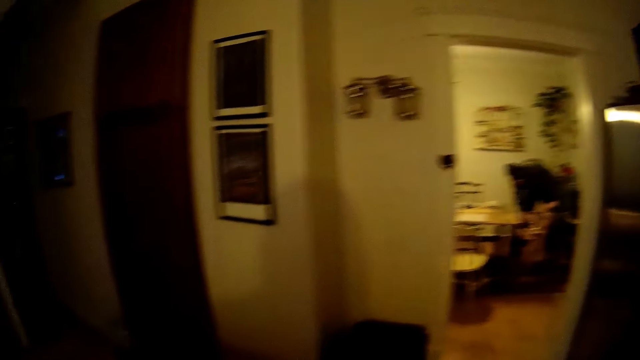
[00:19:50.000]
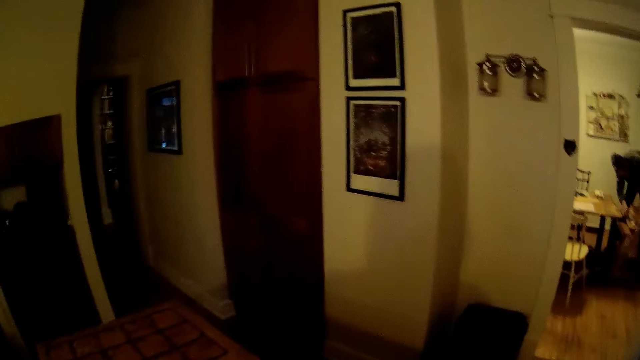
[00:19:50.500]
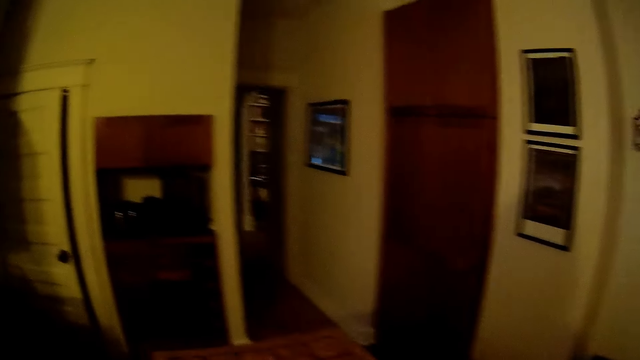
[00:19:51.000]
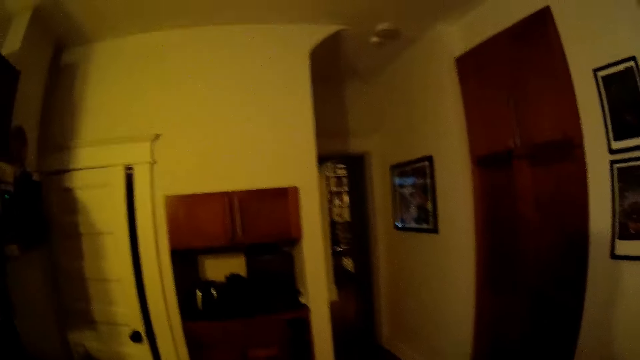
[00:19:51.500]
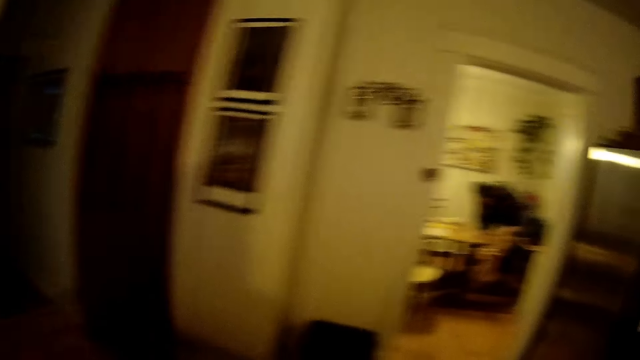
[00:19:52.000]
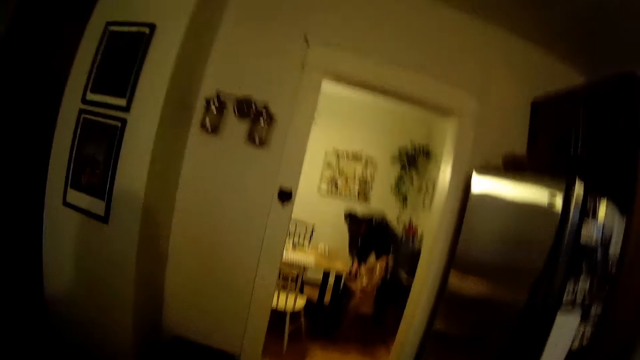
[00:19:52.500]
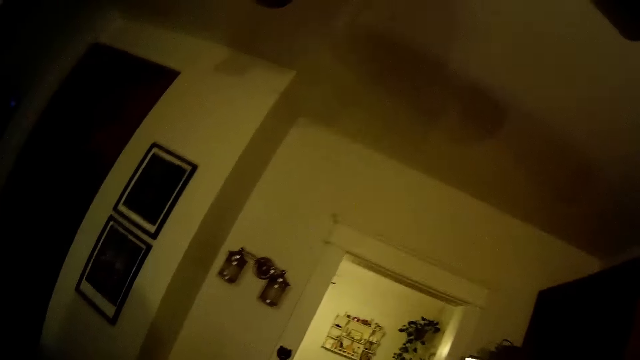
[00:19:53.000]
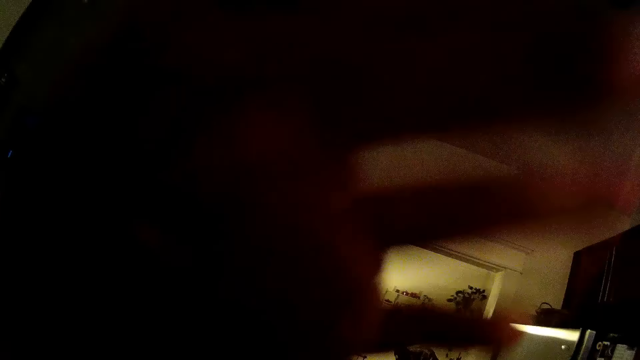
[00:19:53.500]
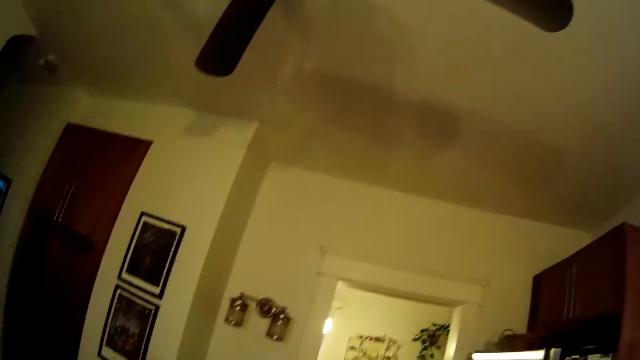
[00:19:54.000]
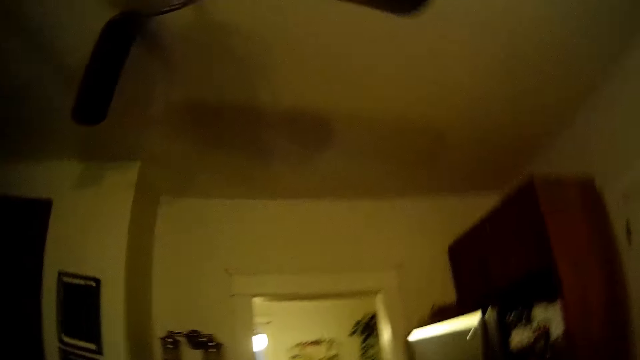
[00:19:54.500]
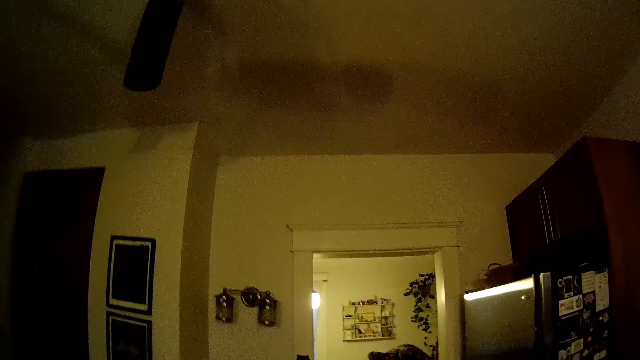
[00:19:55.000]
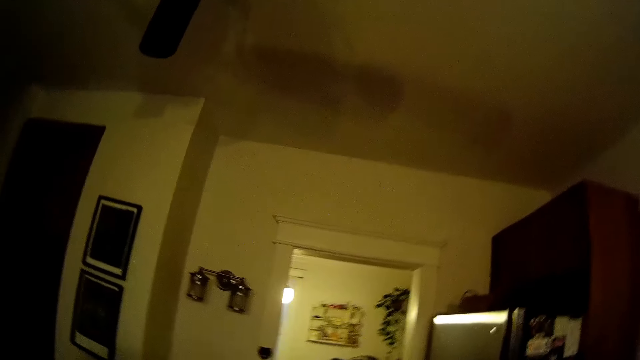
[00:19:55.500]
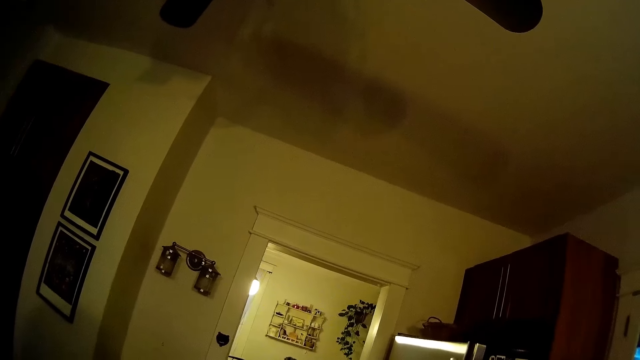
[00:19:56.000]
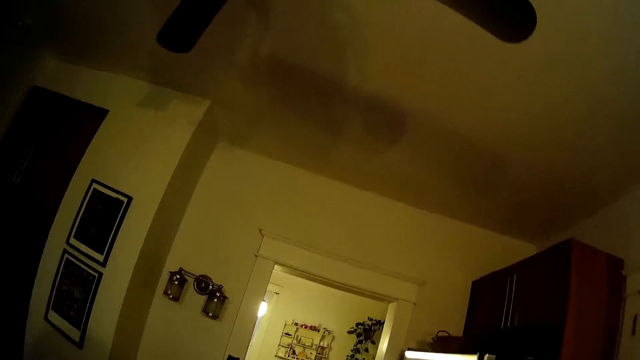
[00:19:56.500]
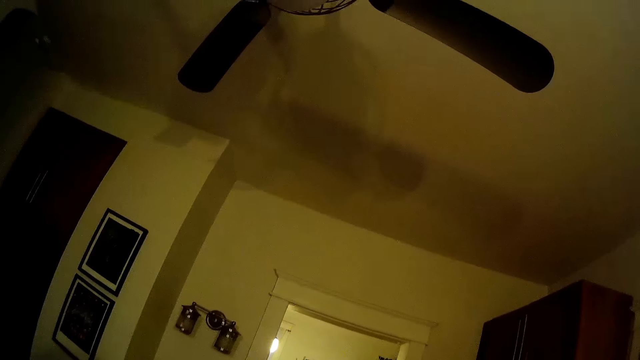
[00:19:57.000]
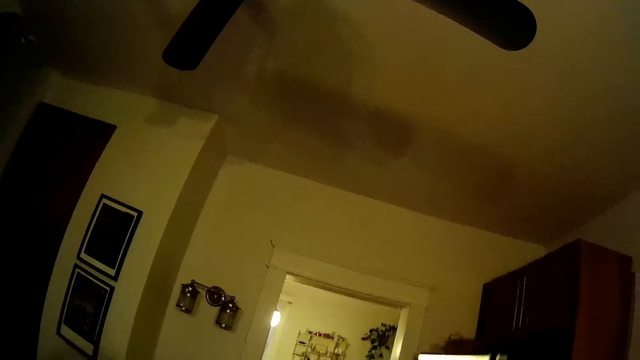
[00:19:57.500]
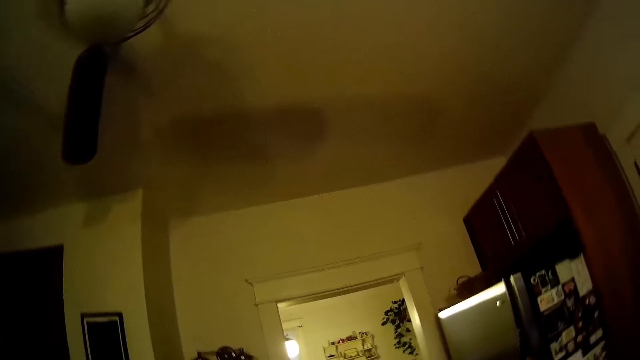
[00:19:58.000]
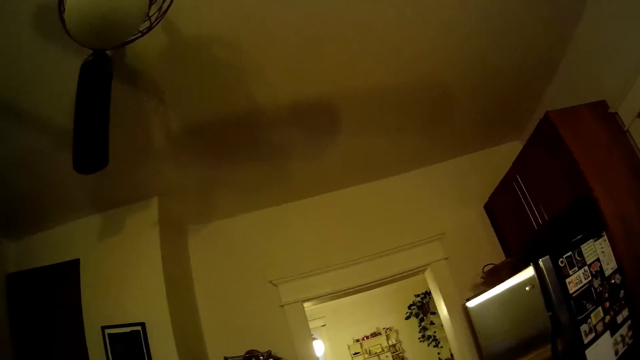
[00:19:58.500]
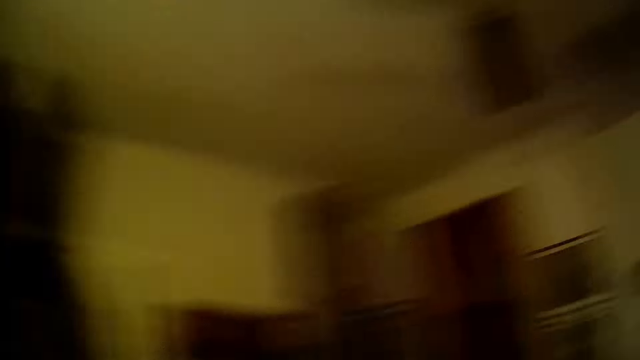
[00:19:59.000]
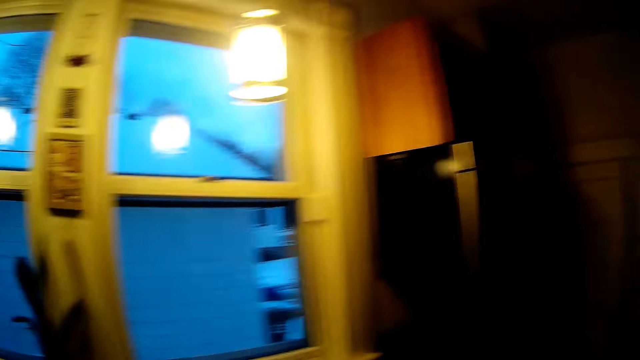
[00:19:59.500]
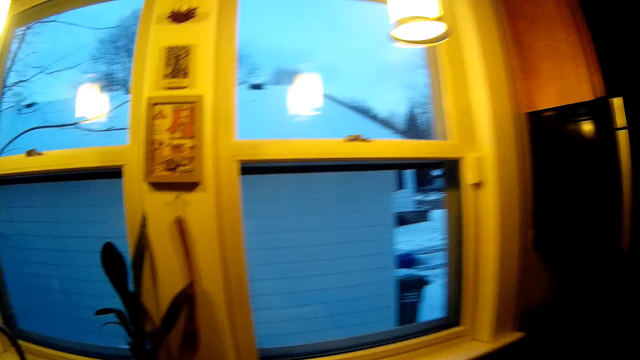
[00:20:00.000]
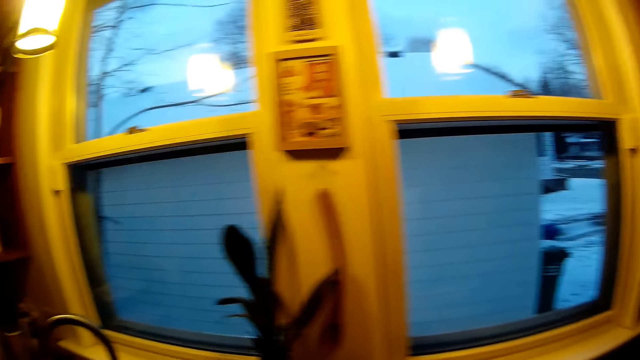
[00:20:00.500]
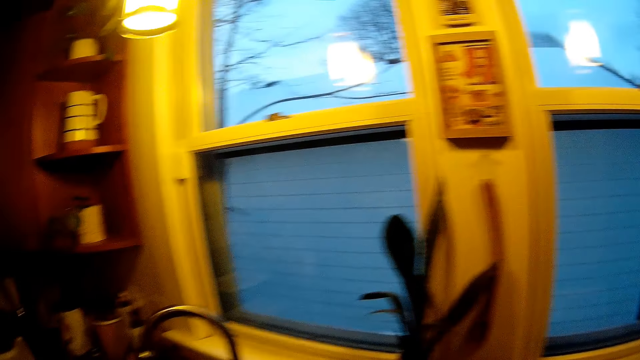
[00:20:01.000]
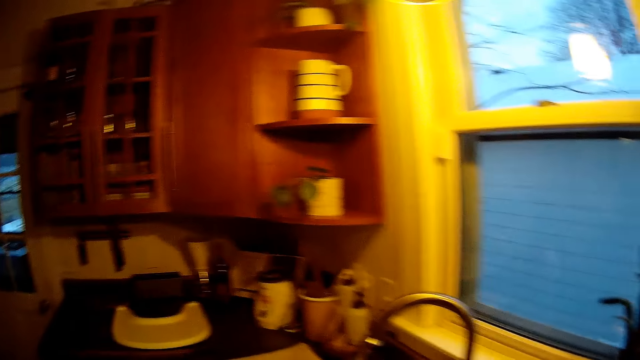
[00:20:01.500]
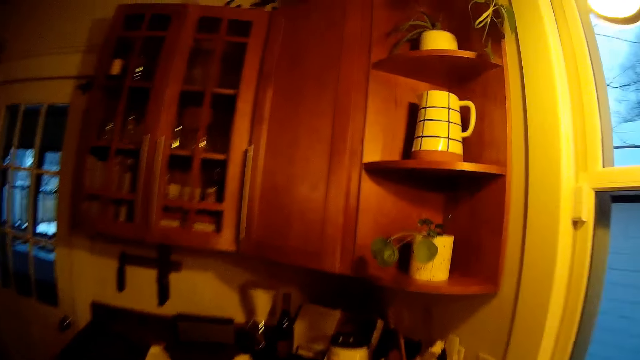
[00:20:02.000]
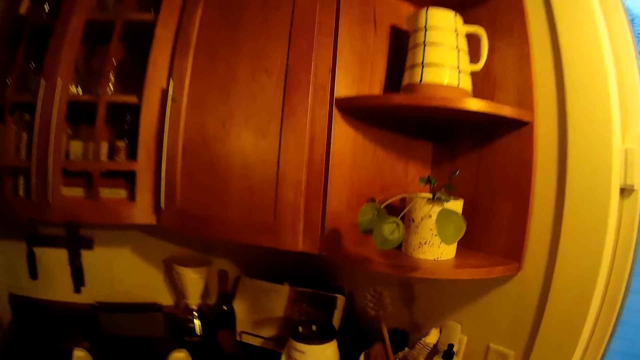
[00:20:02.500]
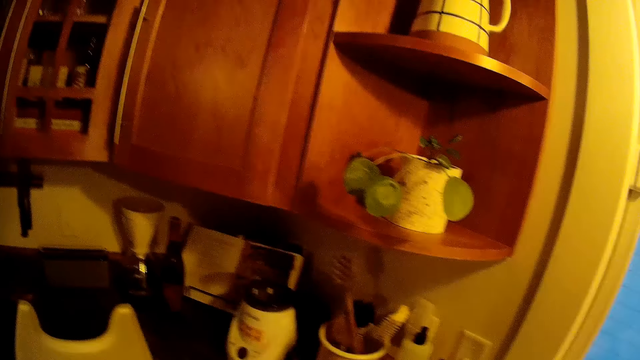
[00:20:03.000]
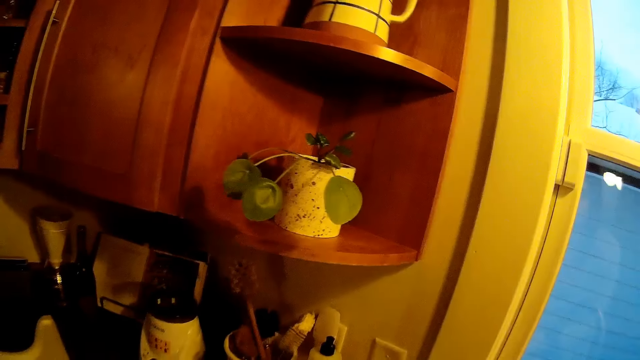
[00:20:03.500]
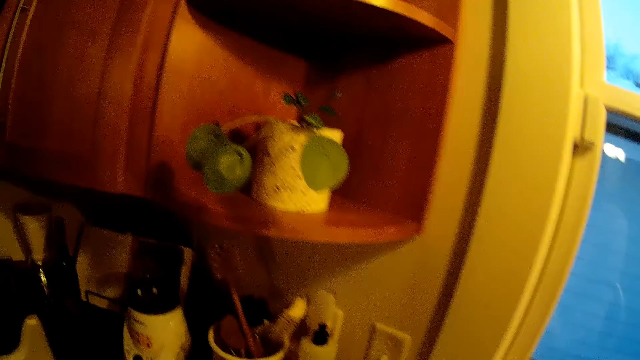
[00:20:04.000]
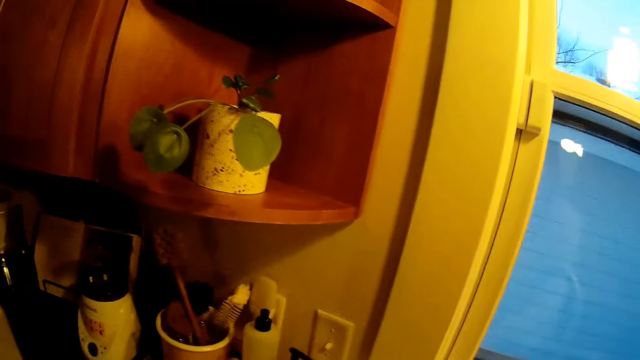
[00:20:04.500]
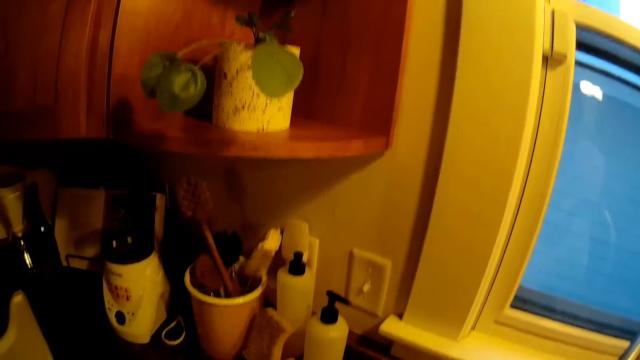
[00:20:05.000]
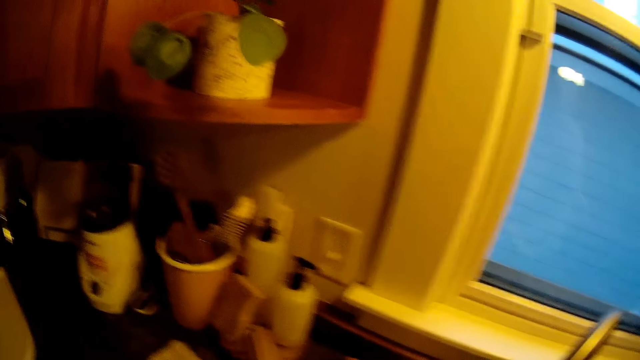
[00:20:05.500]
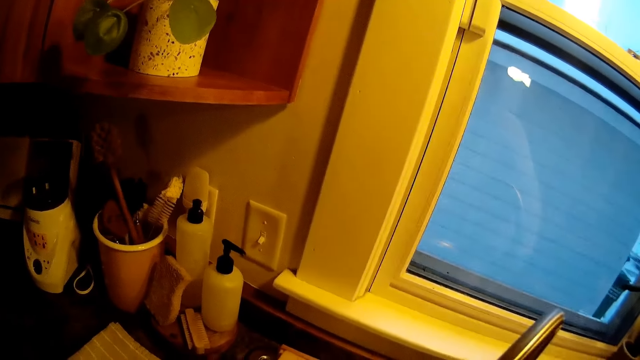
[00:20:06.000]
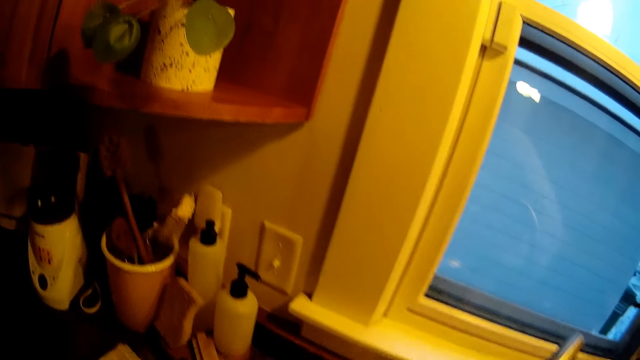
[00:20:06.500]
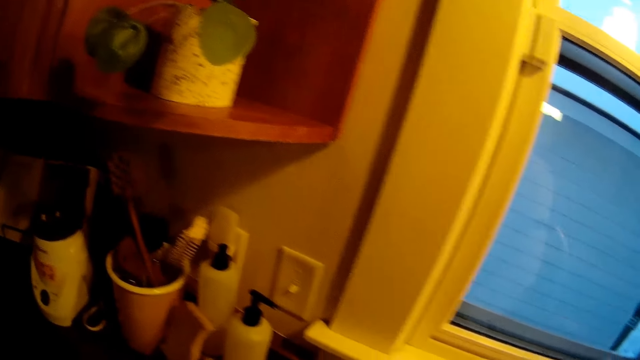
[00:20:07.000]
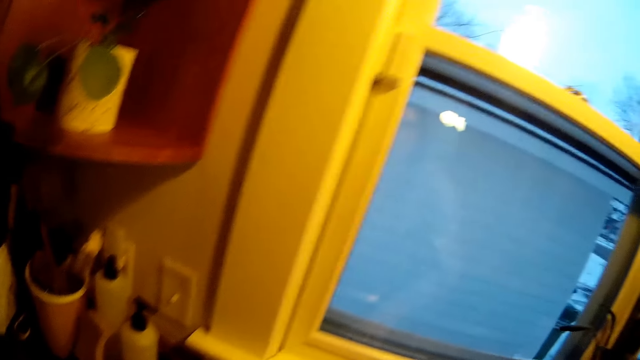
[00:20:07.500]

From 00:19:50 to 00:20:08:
The camera wearer lifts her left hand towards her face. She walks towards a kitchen sink. She turns to the kitchen. She moves around in the kitchen.

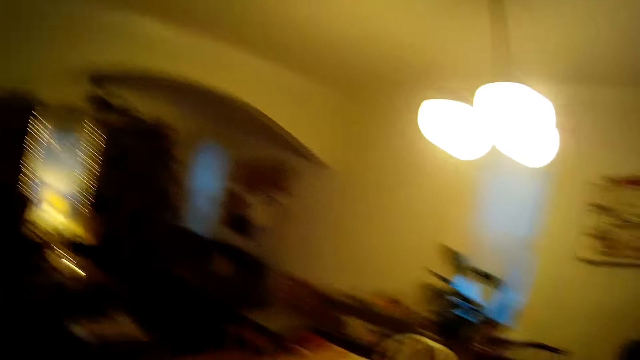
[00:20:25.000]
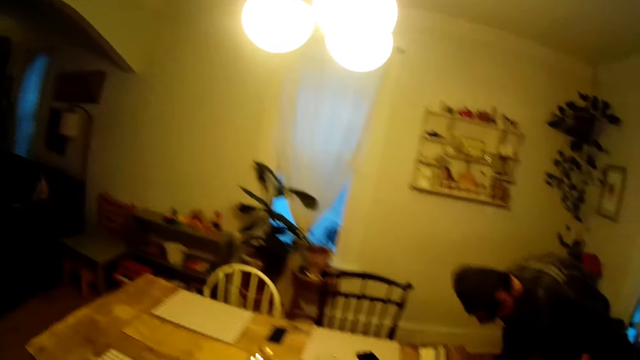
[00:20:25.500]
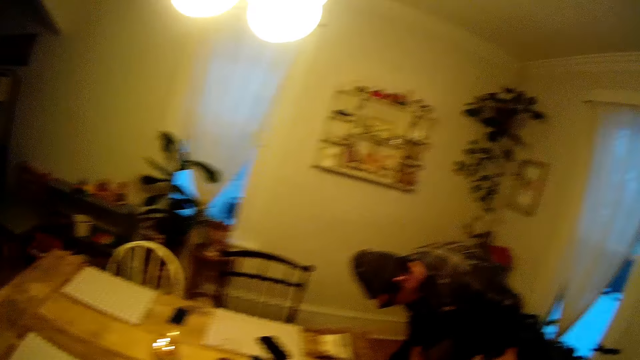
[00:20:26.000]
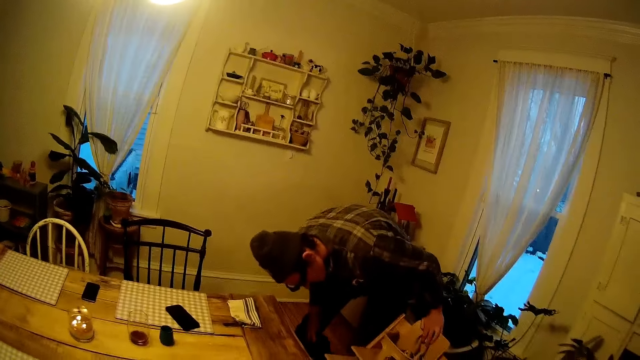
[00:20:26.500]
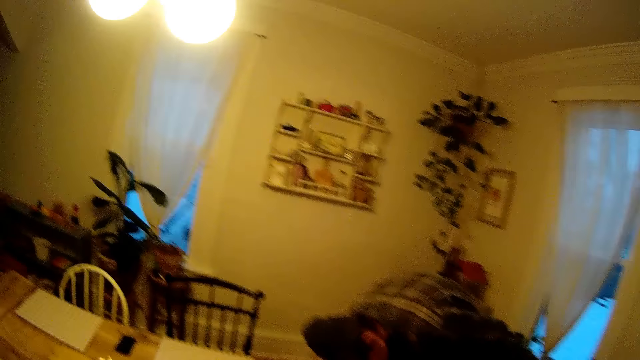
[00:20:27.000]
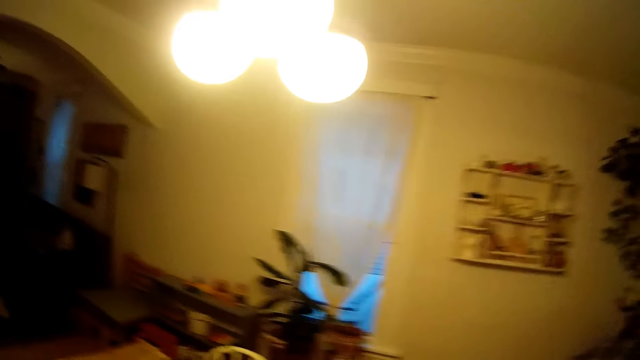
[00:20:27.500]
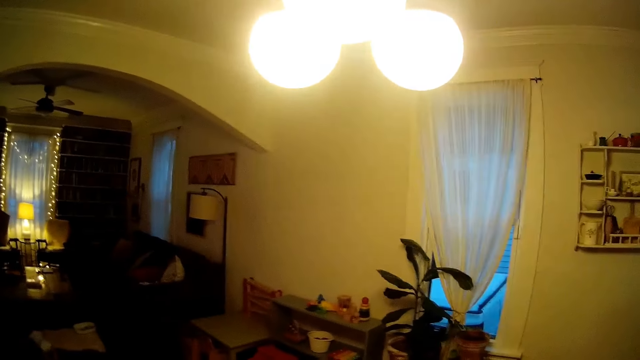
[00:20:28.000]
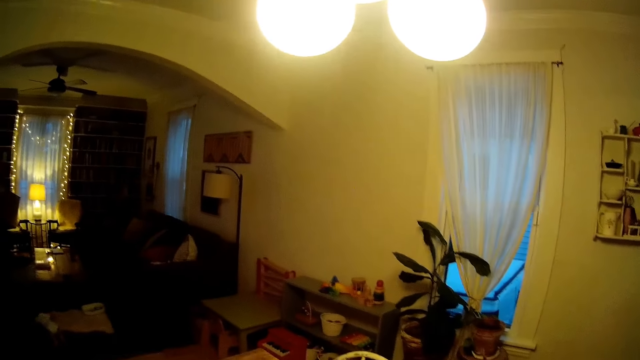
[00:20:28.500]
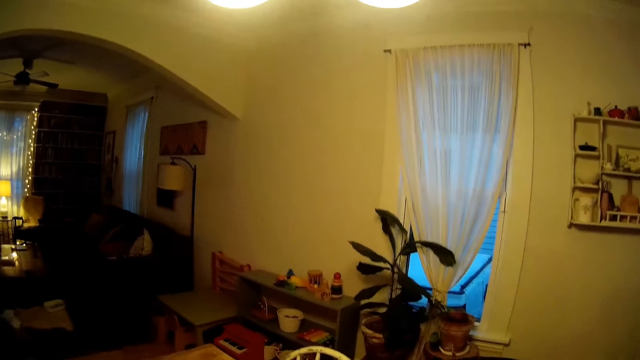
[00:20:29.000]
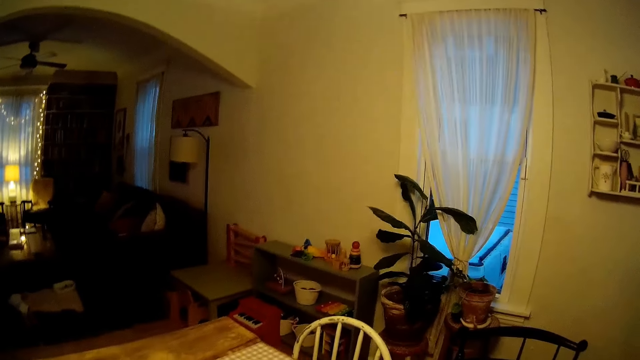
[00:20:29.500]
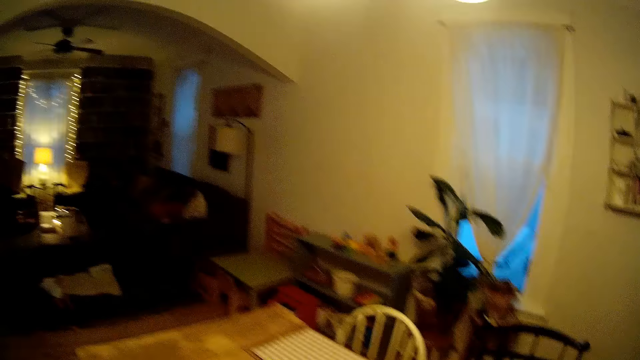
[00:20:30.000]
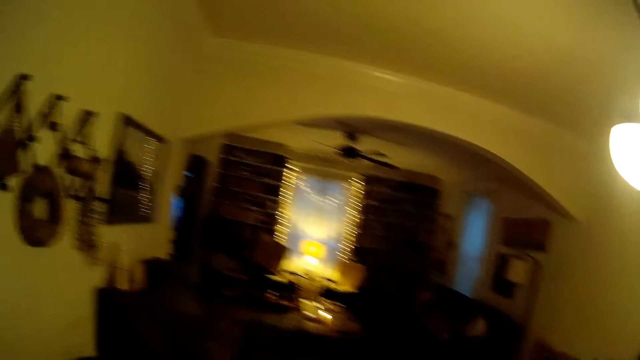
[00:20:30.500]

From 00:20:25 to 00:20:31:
A lady bends near a table.
